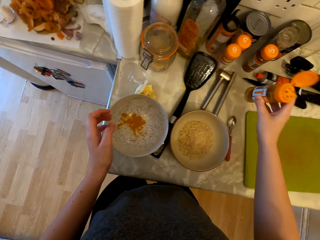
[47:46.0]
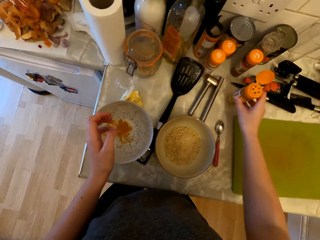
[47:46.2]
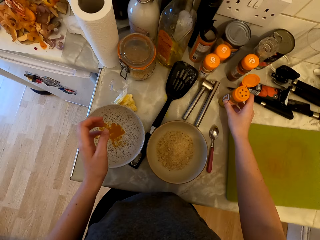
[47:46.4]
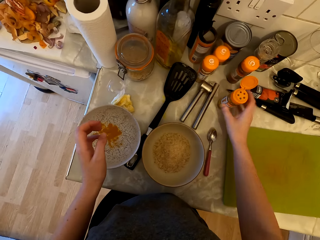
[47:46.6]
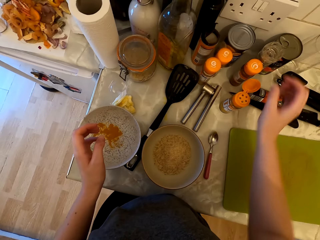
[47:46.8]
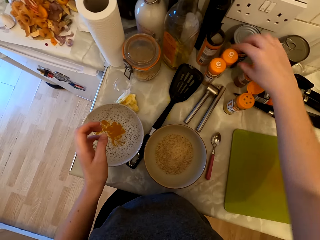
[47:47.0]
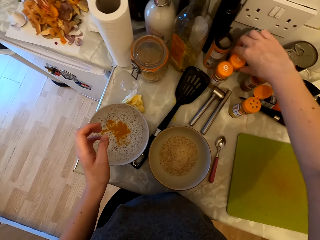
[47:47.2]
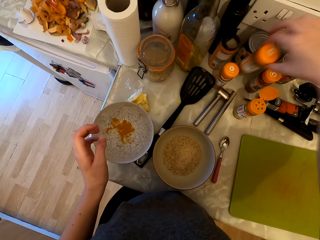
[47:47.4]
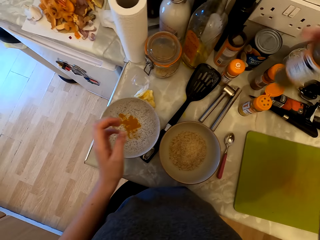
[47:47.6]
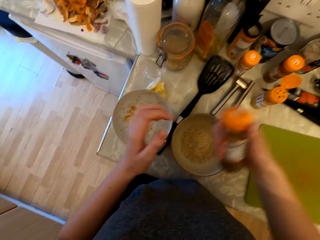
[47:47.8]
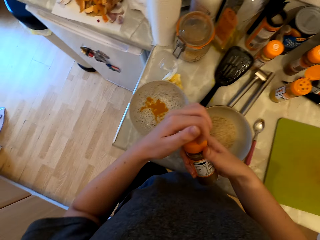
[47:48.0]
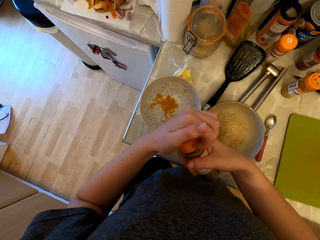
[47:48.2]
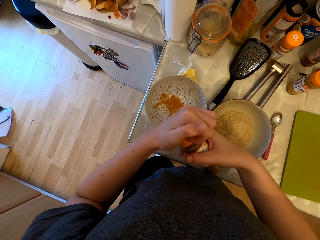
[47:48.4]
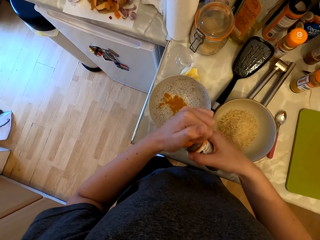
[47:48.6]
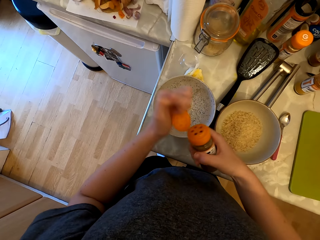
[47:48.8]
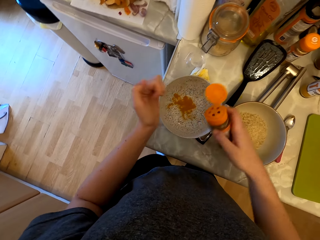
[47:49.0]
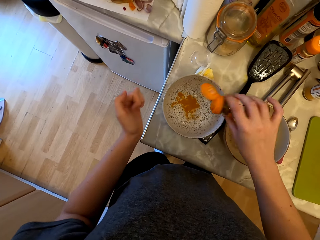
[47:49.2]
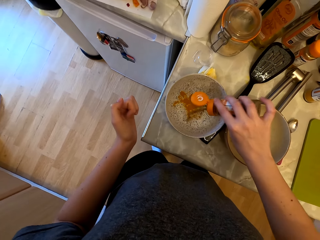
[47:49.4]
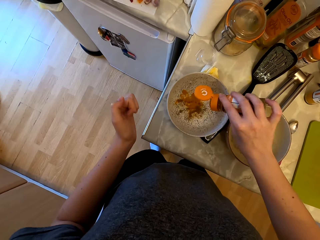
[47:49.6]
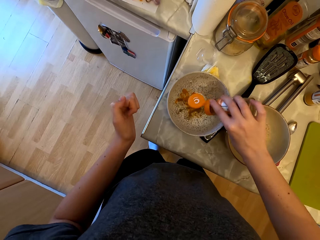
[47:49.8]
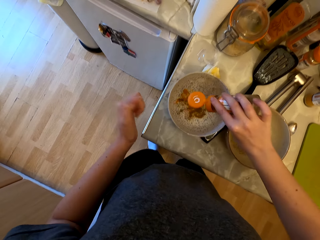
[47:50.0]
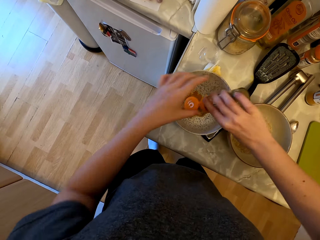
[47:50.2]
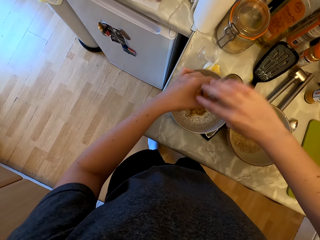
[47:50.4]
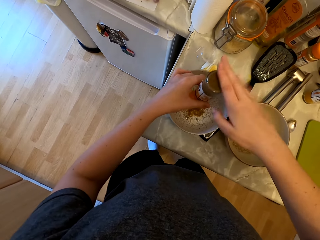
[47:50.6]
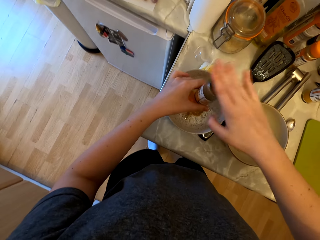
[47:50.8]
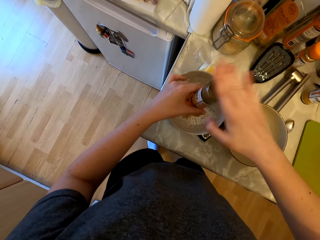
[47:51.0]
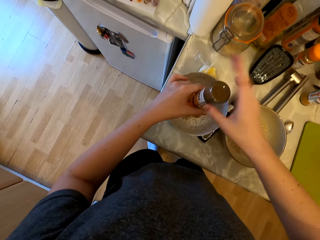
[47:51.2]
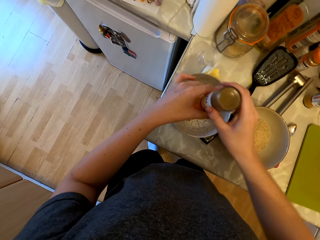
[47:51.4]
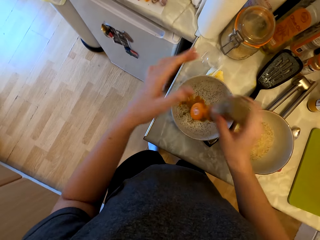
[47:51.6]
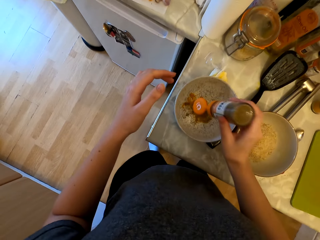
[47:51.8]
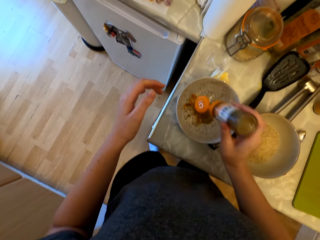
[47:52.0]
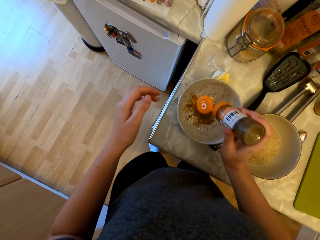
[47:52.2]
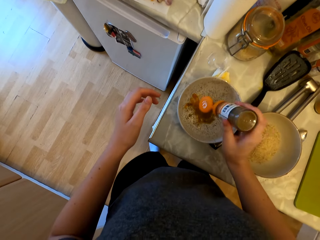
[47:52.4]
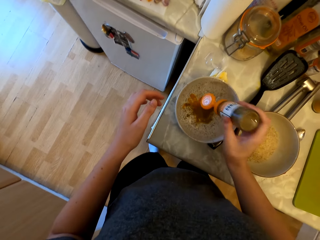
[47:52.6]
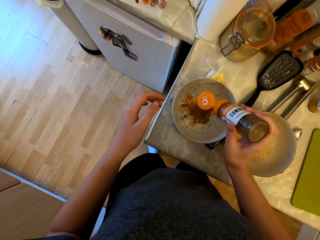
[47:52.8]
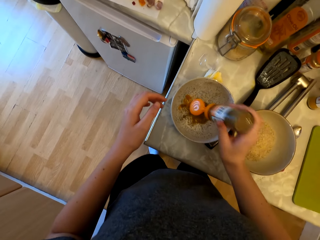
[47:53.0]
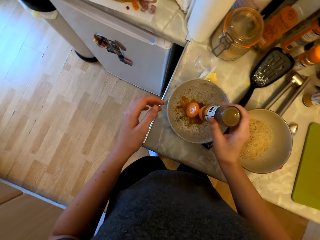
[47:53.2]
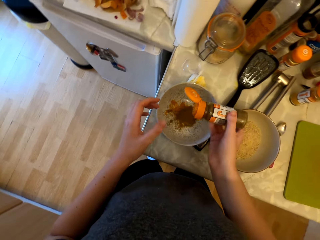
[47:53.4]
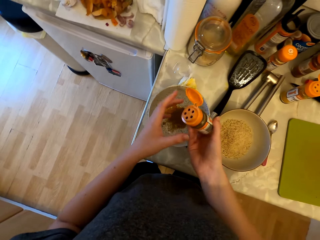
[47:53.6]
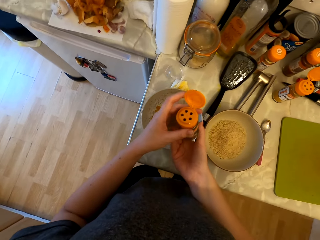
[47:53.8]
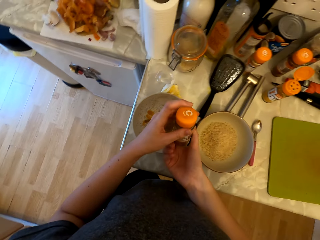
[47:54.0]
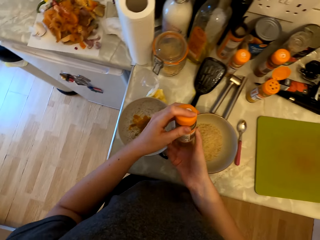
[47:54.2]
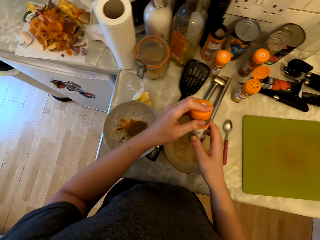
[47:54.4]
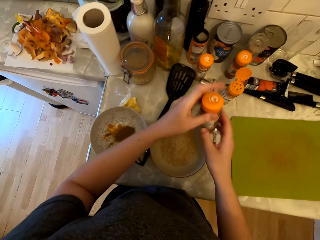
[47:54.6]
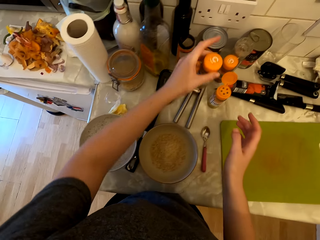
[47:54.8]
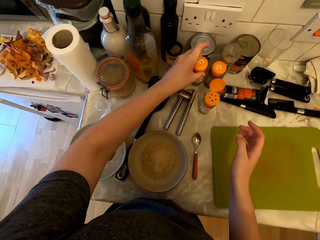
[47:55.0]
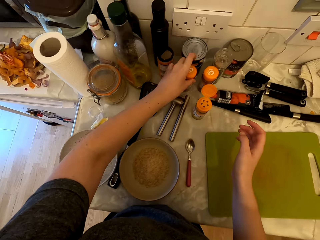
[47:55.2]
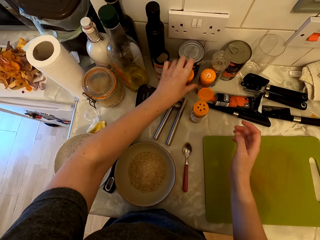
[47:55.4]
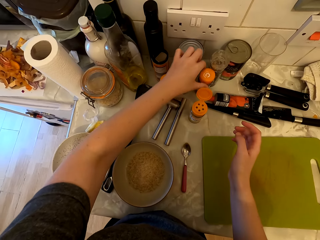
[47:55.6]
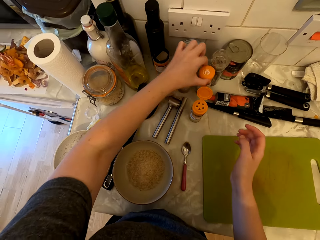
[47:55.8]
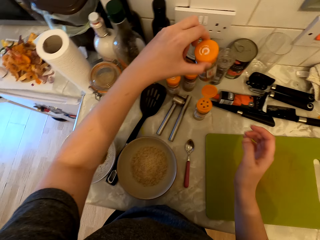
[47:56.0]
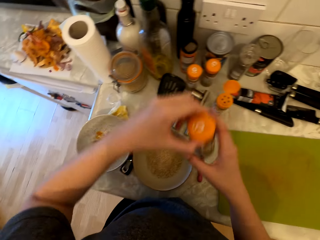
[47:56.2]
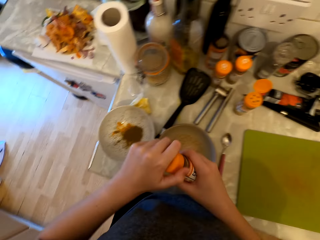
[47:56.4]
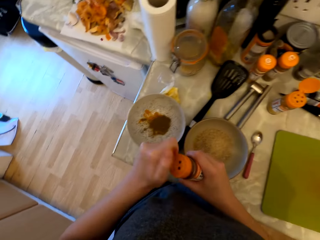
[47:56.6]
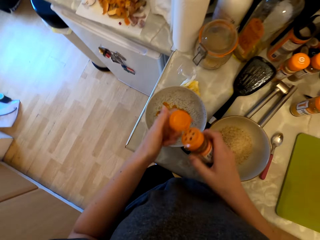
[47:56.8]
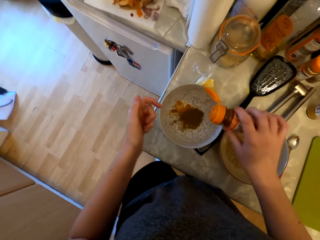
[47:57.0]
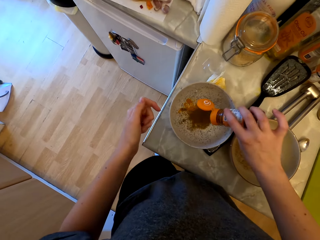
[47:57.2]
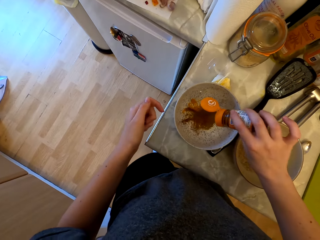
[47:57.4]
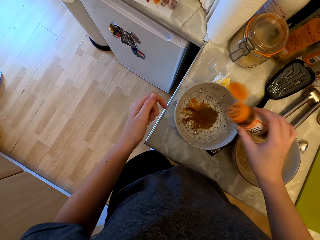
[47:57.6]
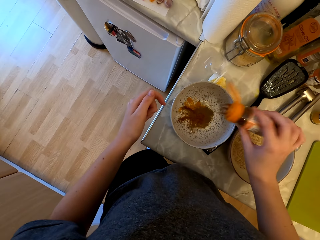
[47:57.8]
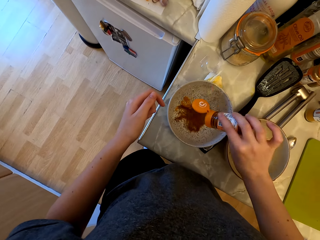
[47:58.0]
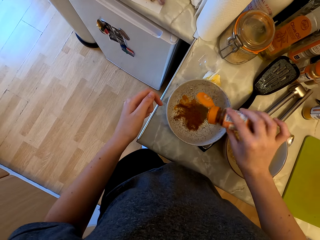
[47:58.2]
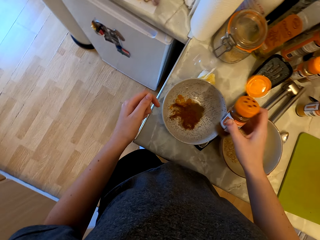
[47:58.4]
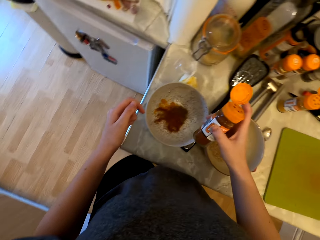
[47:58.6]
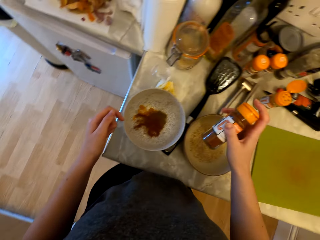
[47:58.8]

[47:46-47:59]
The camera wearer puts the spice tin of something on the countertop. They pick a tin of spice. They put the spice of something in the bowl. They do it again. They hit the tin. They close the tin of the spice. They put the tin of spice on the countertop. They pick a tin of spice. They open the tin of spice. They put the spice of something in the bowl.

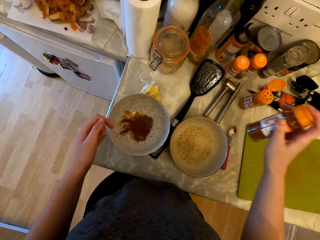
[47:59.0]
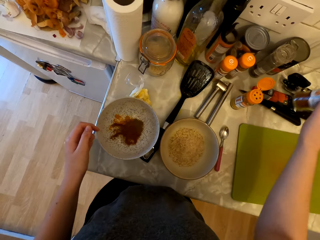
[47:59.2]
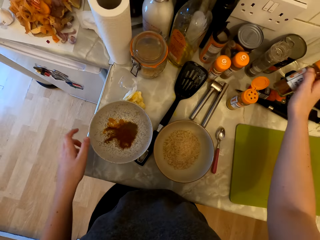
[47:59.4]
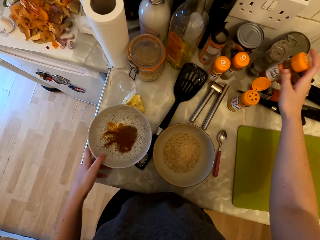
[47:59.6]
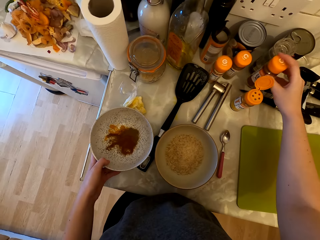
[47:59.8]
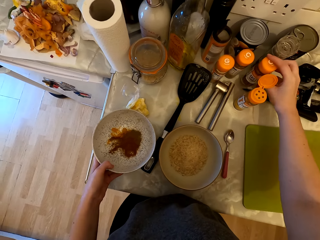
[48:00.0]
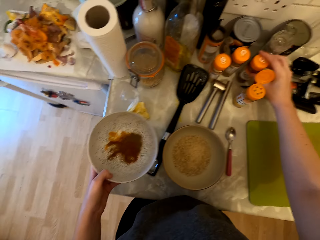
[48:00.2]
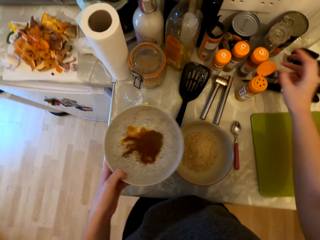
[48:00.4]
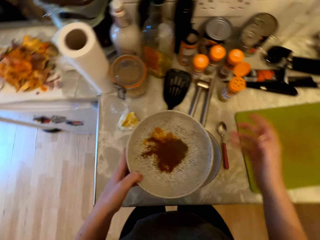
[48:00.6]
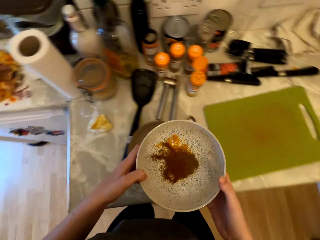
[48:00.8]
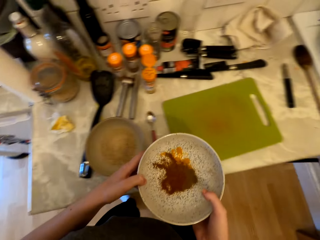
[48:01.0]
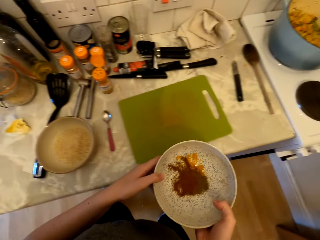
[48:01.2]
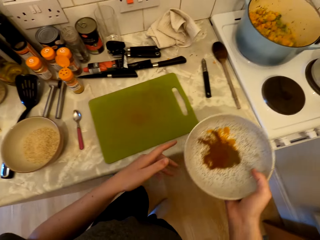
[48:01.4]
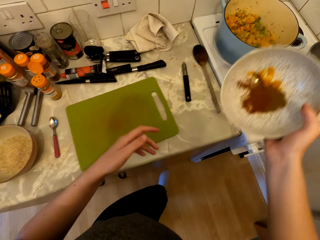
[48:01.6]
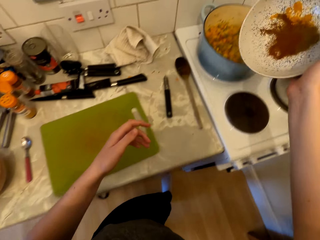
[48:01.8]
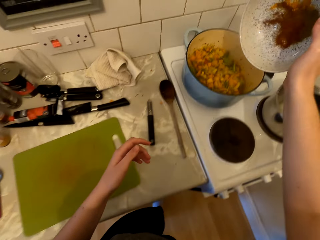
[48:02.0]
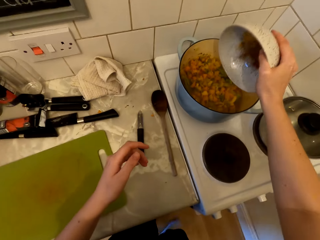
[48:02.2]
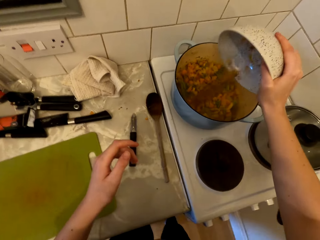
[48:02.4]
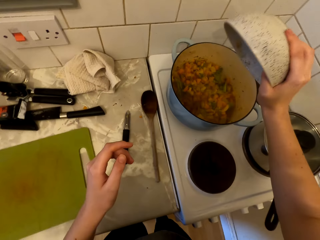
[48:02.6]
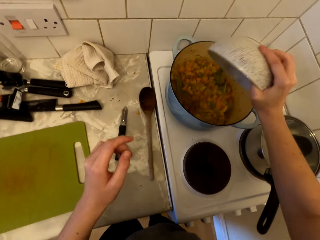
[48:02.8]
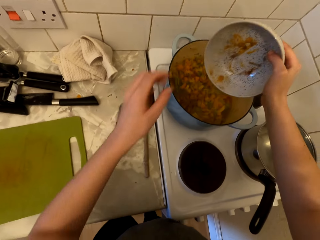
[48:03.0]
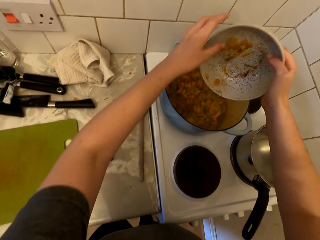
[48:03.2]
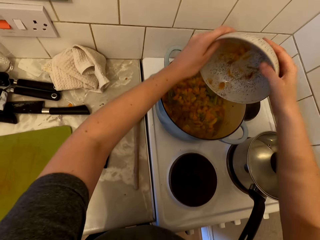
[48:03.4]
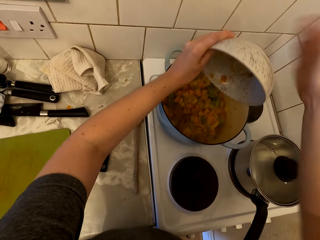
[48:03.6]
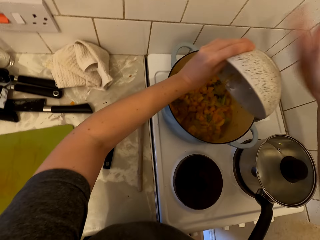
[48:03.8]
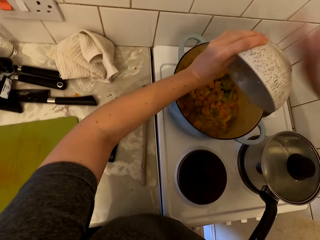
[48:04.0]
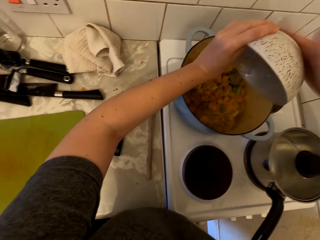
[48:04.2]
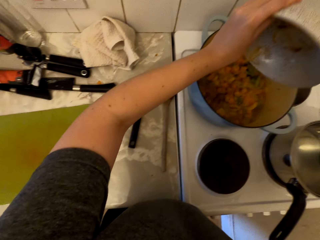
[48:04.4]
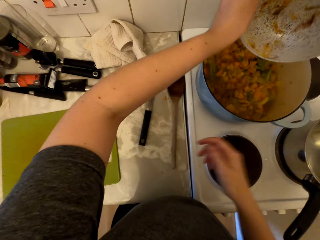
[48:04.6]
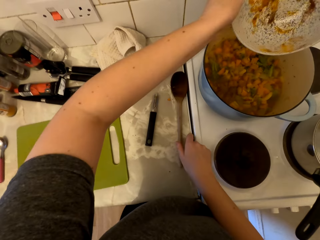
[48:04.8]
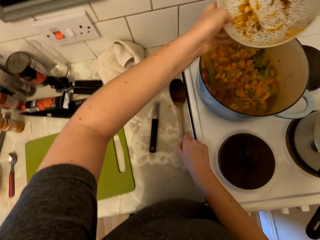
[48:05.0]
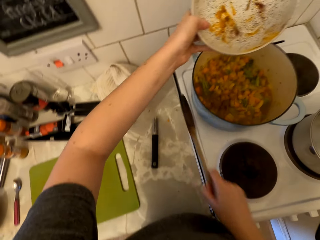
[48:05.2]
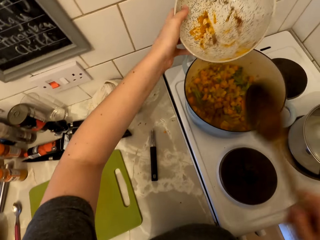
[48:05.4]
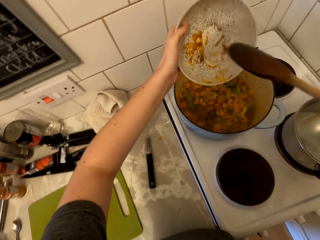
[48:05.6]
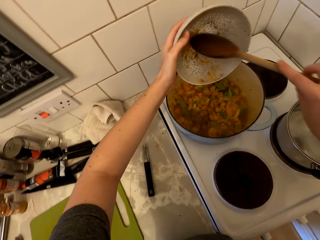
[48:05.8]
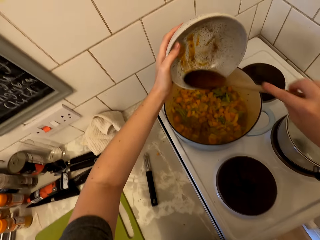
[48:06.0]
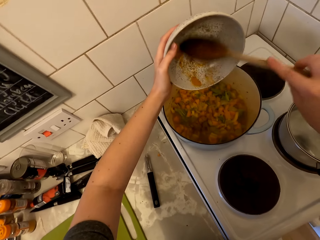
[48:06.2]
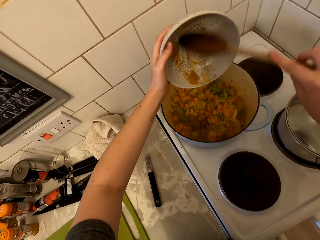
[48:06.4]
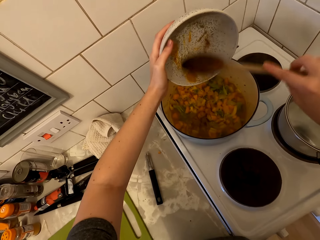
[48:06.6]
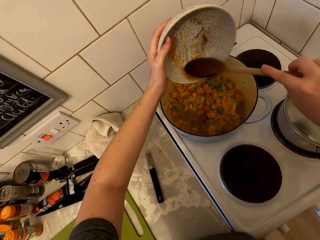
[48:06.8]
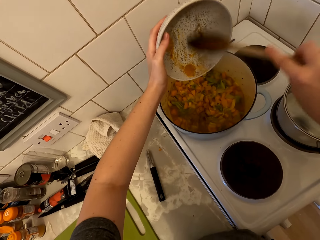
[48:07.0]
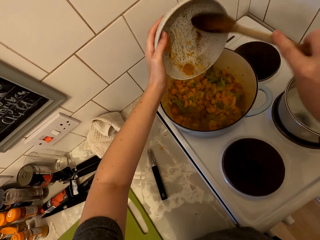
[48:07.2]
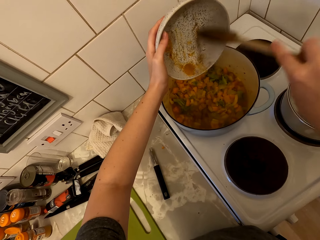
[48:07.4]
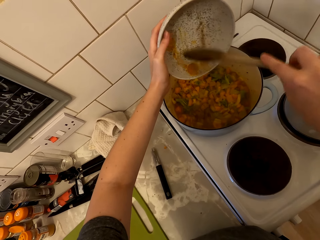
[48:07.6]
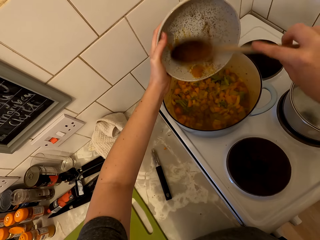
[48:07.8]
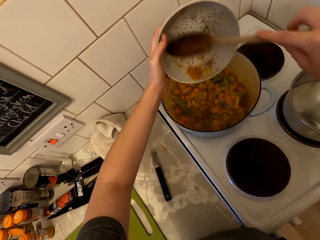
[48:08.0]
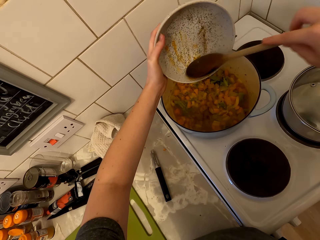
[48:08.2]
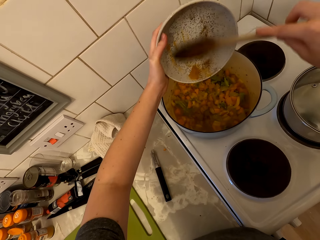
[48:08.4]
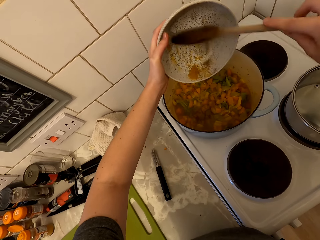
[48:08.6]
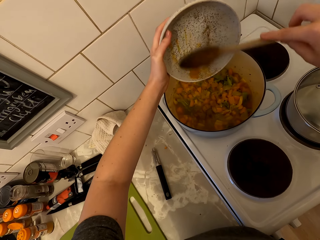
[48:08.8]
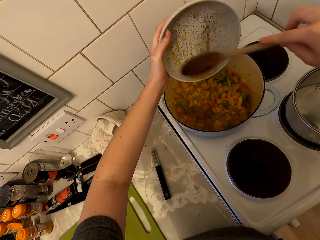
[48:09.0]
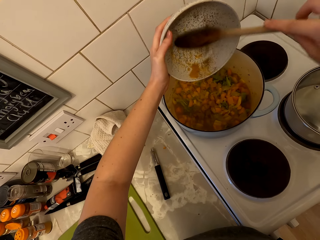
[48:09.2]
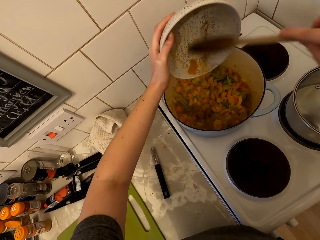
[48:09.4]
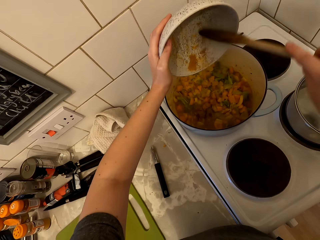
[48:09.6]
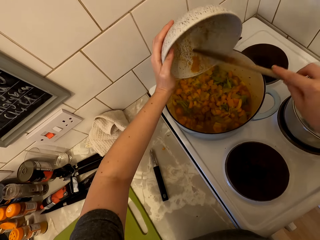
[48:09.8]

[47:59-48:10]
The camera wearer closes the tin of the spice. They put the tin of spice on the countertop. They pick the bowl. They walk. They put the spices in the food in the sauce pan. They hit the bowl. They pick the cooking stick. They remove the spice in the bowl with the cooking stick.
